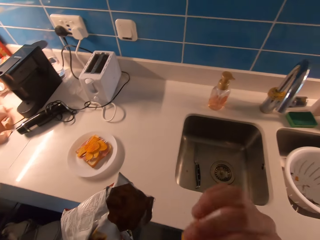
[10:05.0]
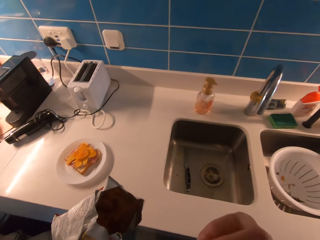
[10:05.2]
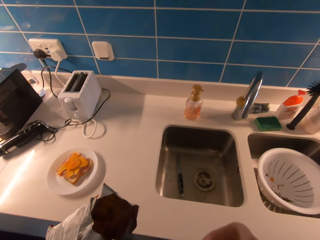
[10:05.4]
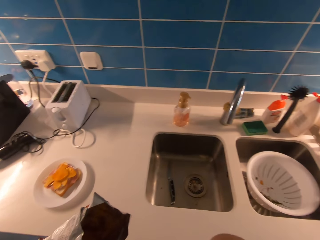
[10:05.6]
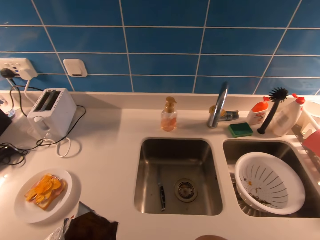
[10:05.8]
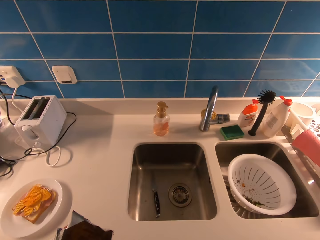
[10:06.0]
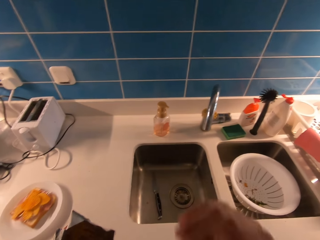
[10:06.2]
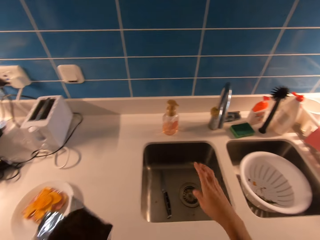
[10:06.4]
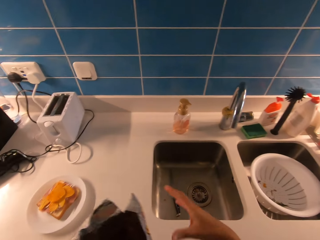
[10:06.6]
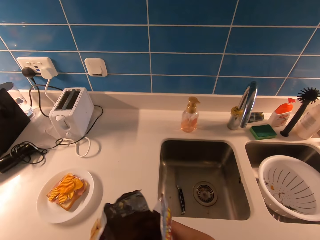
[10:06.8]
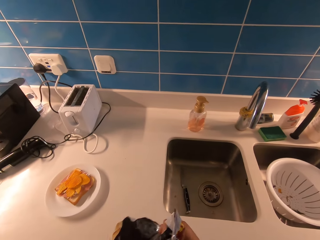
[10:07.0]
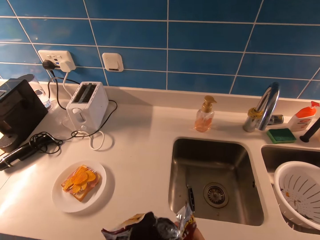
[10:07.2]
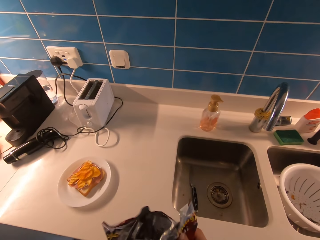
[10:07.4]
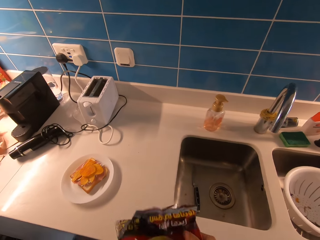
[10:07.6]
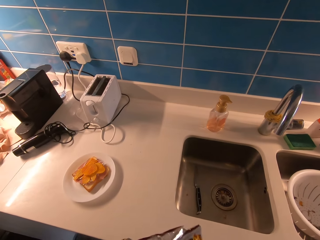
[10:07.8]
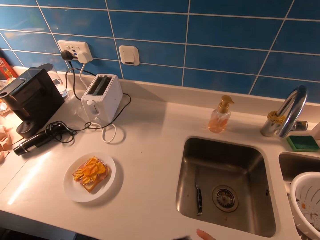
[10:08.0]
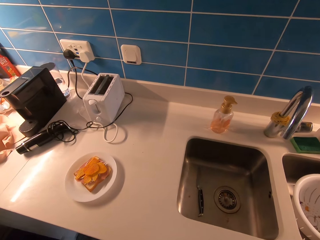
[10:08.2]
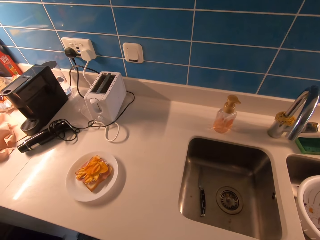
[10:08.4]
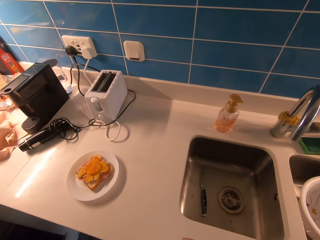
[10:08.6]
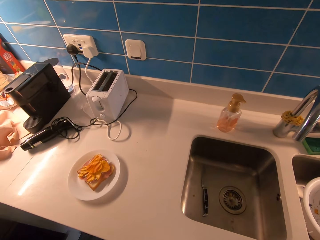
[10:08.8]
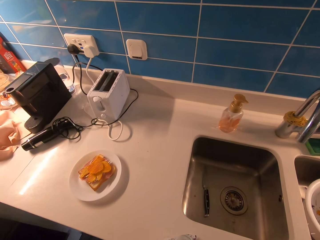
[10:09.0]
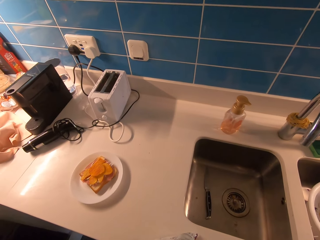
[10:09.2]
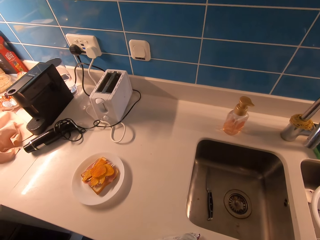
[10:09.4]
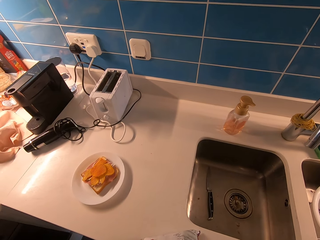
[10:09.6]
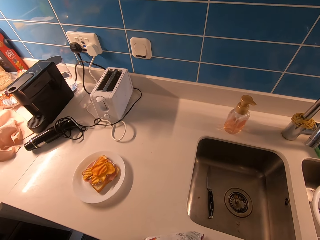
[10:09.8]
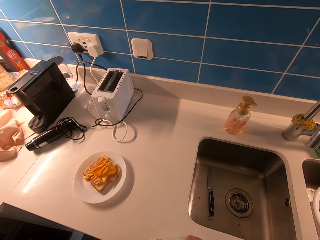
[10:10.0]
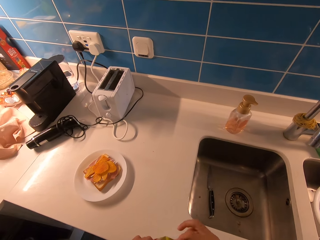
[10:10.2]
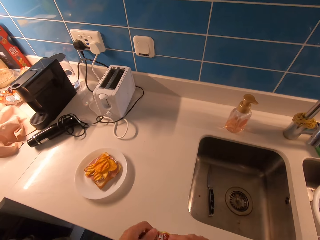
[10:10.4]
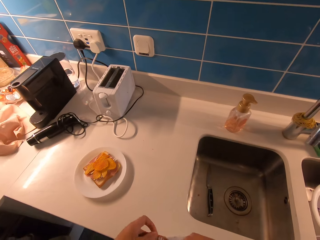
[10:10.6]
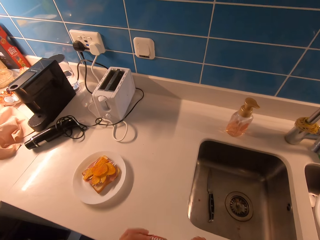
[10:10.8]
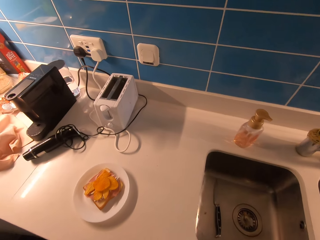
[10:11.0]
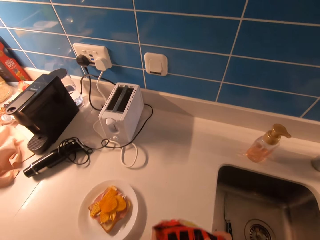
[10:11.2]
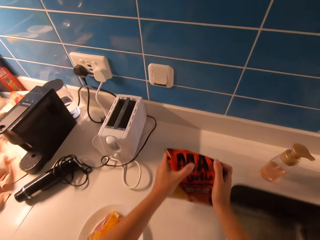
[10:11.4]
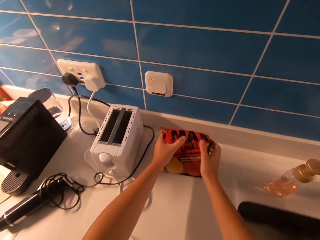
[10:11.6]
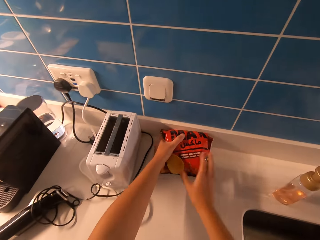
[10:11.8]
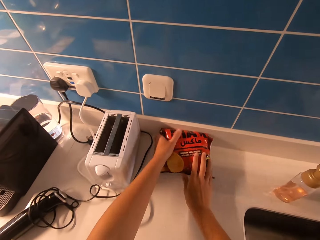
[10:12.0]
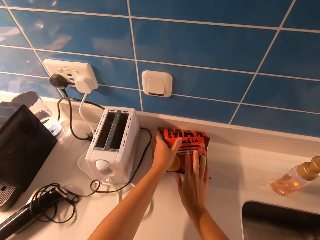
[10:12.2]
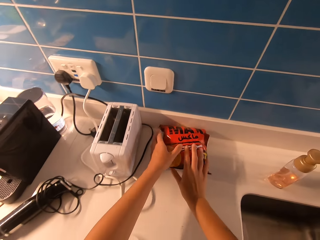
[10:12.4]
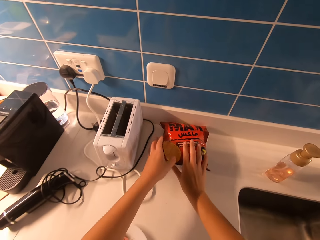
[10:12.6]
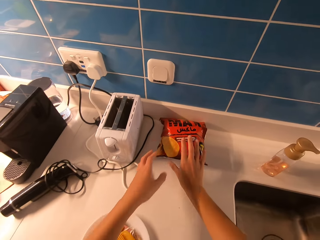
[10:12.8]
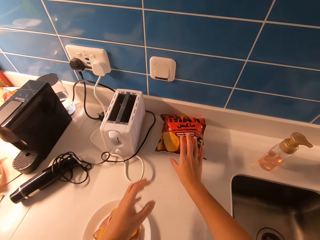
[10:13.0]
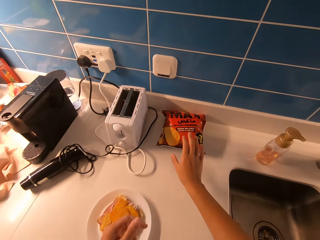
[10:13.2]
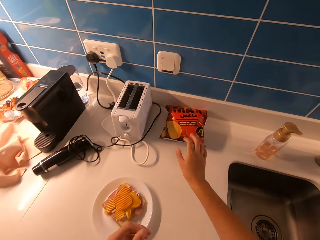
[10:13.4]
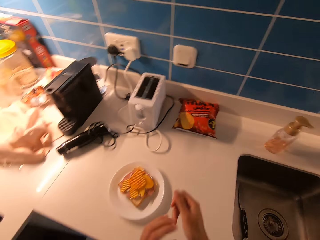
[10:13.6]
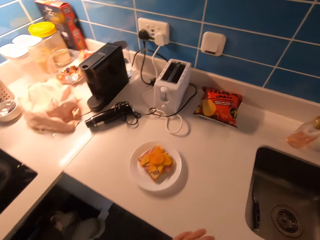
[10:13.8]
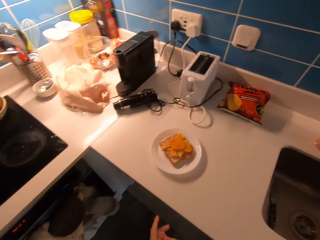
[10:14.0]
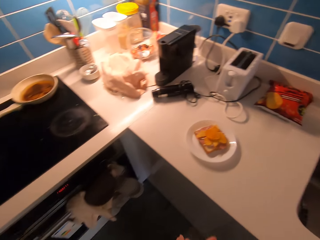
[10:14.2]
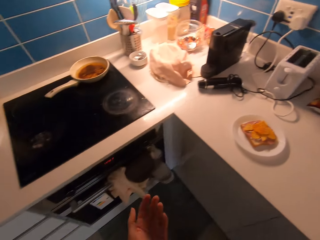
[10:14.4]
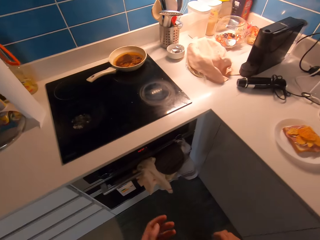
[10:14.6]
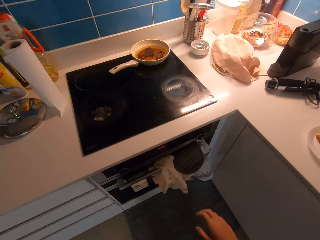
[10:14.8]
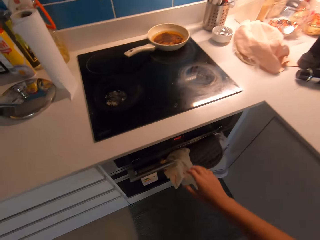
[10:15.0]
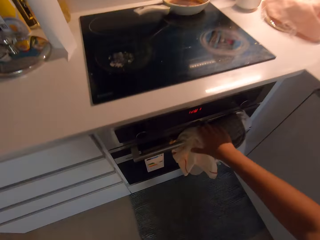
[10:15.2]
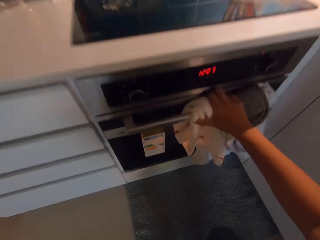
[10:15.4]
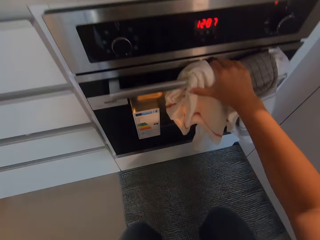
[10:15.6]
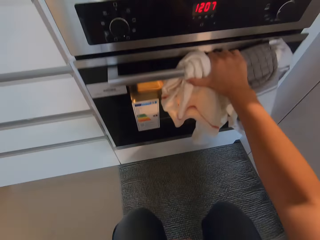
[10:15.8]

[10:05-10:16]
The camera wearer puts another chip in his mouth with his right hand. He folds the bag of chips with his hands. He puts the bag of chips beside a toaster on the table top with his hands. He walks around a room.

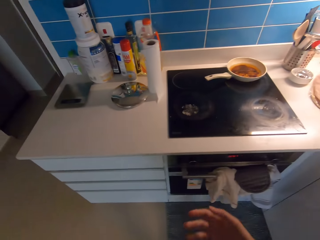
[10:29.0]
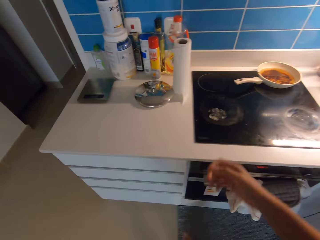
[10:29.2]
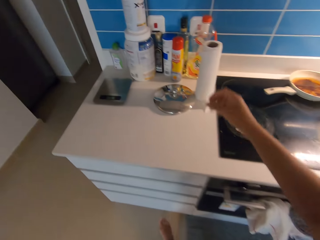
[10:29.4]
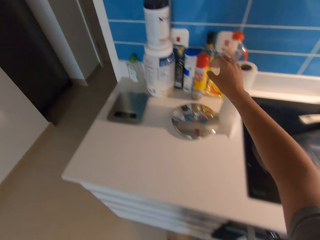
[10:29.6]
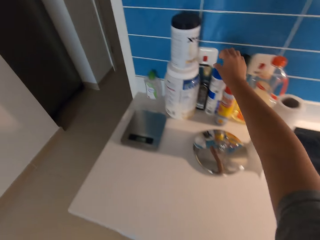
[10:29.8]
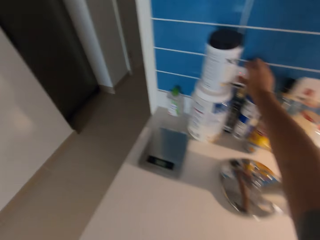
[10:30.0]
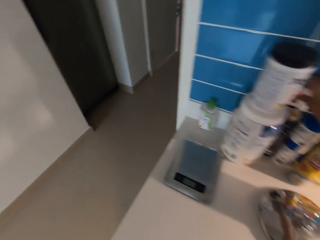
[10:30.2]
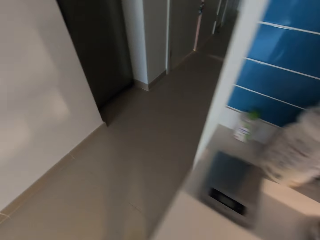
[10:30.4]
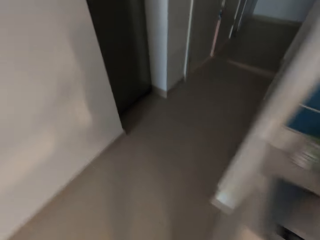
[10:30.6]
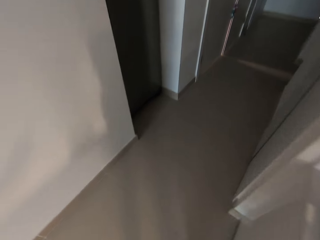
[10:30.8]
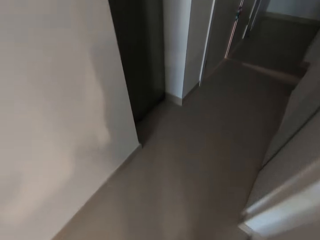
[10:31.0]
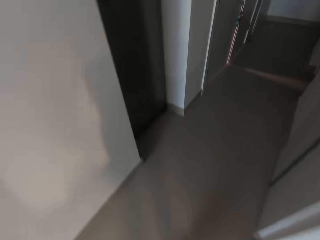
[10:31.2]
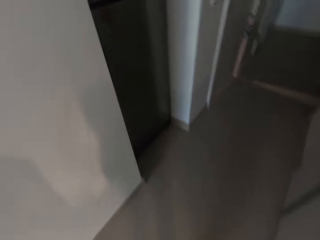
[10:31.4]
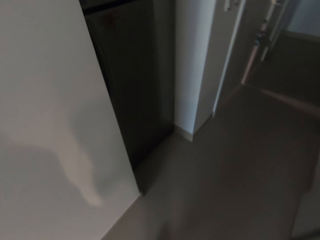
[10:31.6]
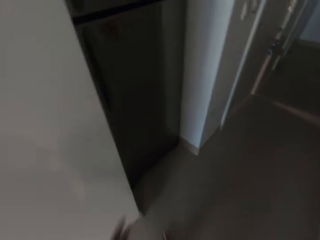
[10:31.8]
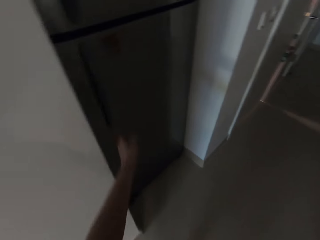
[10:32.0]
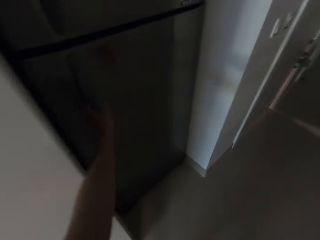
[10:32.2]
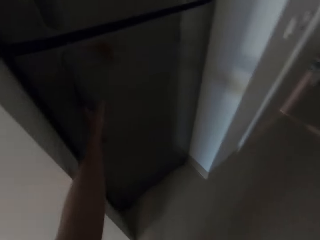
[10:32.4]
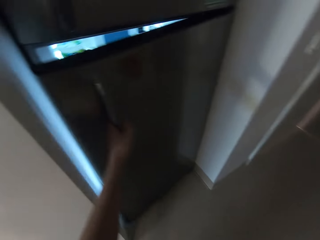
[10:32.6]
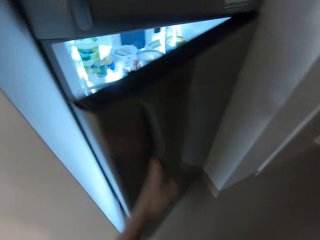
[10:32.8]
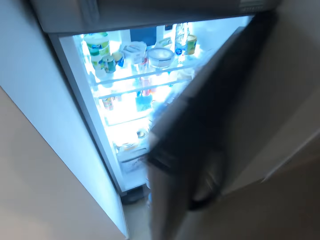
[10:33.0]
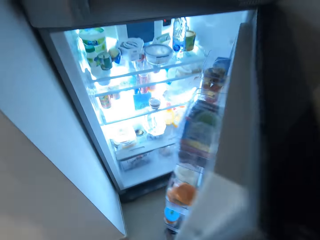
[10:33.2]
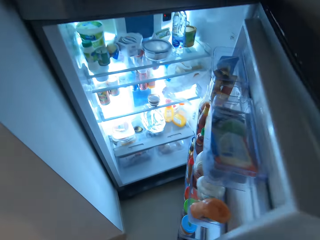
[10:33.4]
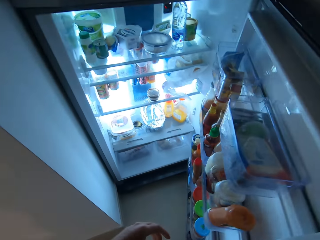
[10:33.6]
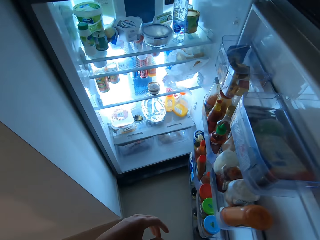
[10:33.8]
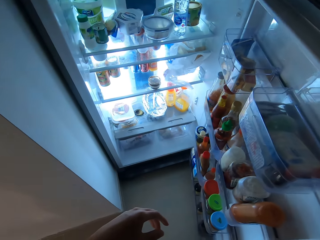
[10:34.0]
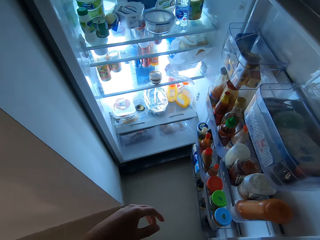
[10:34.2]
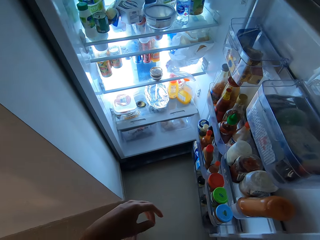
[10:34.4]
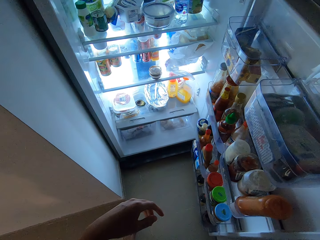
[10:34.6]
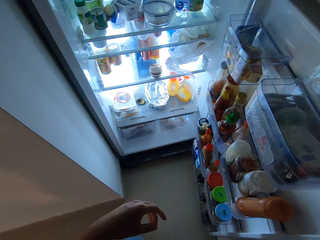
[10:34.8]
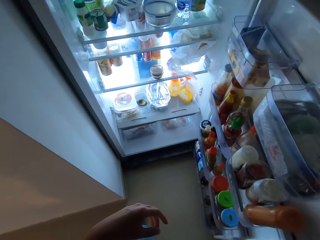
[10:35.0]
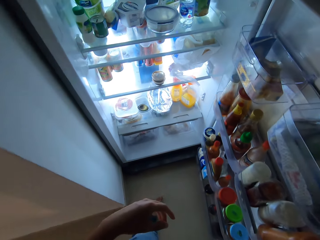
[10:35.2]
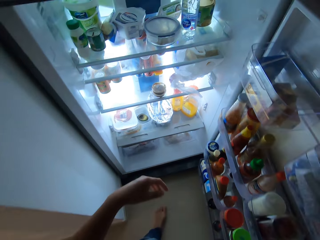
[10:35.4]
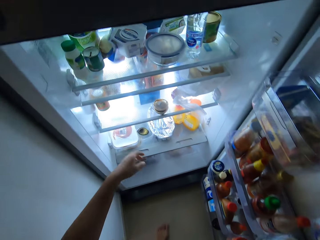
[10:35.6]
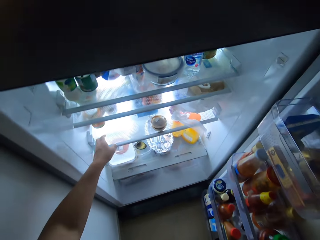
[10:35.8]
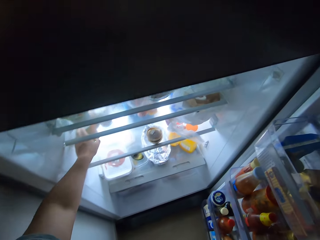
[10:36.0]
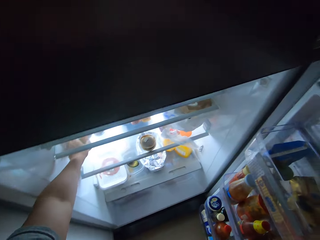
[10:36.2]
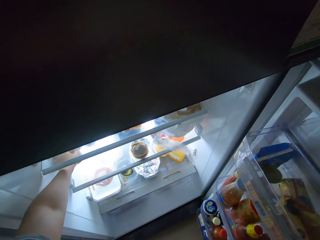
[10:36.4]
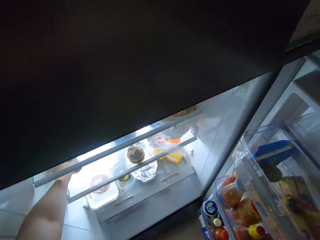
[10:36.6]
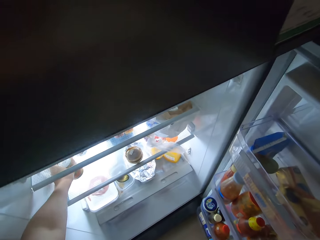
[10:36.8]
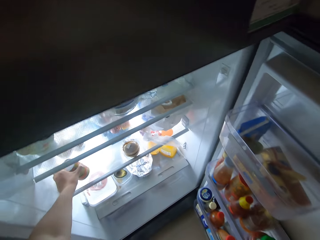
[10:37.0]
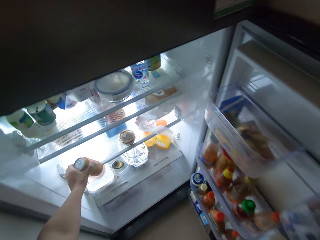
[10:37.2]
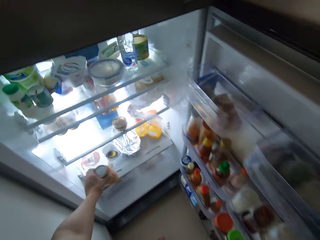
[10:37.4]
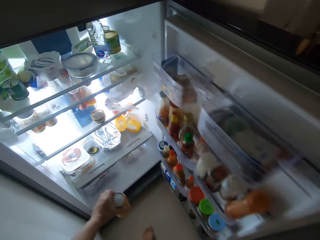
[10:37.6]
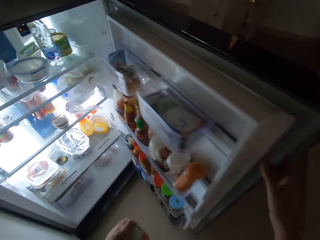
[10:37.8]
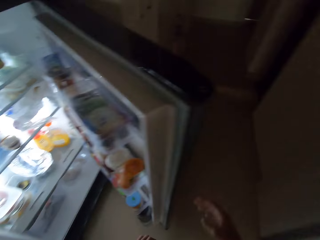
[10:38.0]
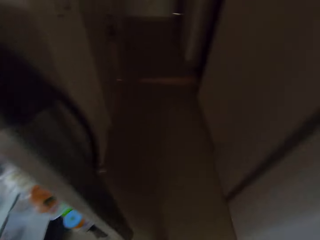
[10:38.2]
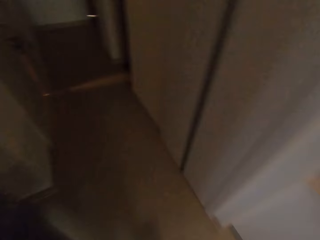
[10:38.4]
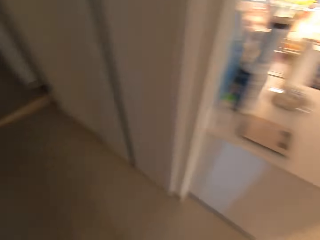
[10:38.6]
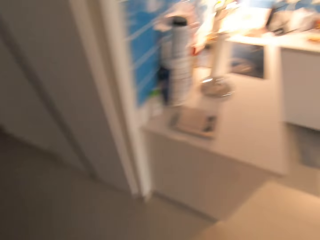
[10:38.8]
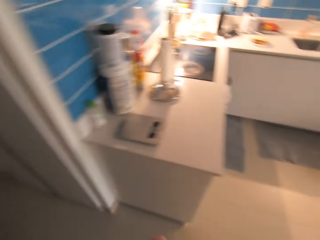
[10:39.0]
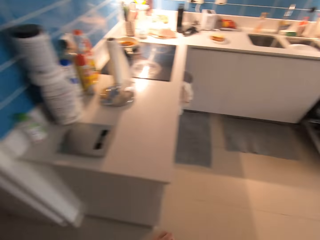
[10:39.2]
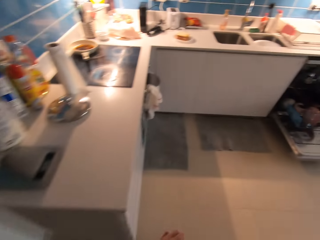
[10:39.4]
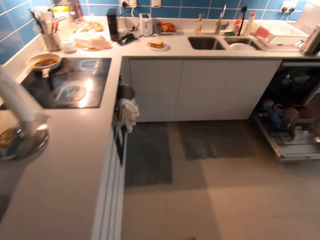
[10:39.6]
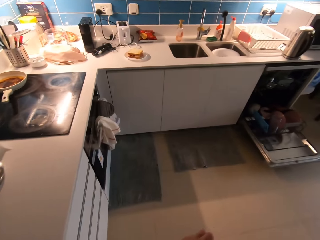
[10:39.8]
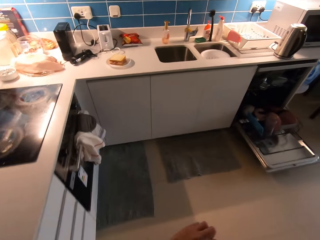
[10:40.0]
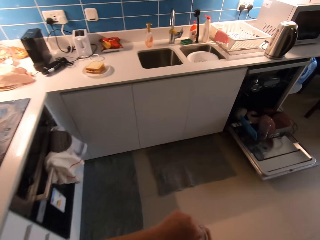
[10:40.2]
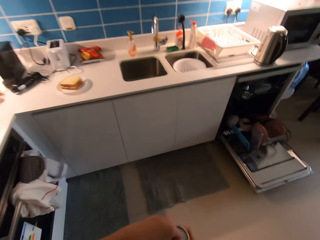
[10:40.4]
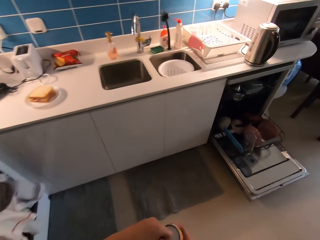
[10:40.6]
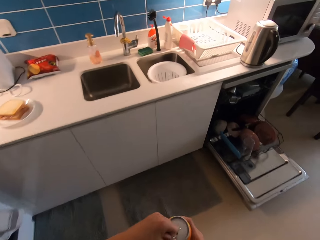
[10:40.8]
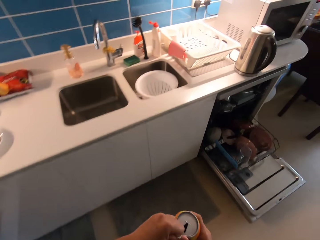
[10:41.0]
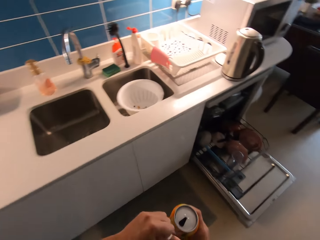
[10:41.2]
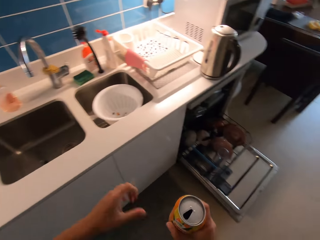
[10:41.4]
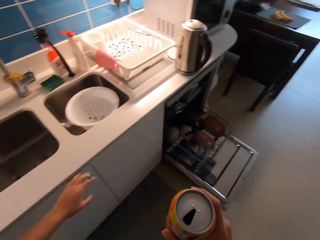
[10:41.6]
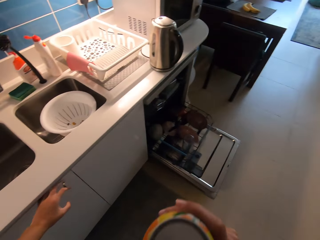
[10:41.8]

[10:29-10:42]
The camera wearer rubs his hands together. He walks toward a refrigerator. He turns off a switch with a hand. He walks around a room. He opens the refrigerator with his left hand. He picks up a canned drink or bottle from the refrigerator with his left hand. He closes the refrigerator with his right hand. He walks around the room. He opens up the bottle with a hand. He walks around the room.
